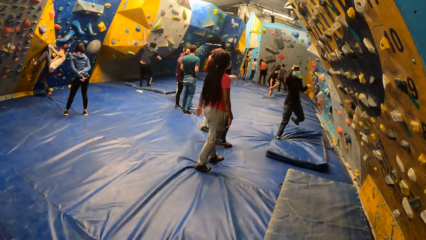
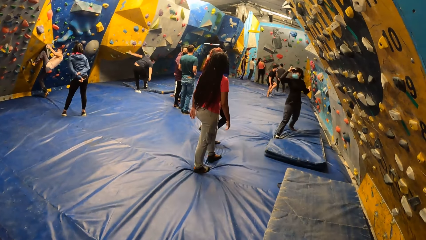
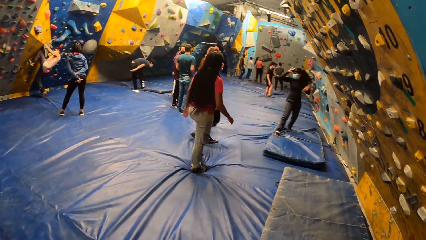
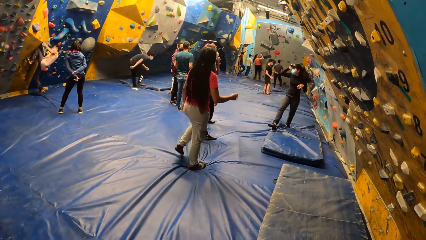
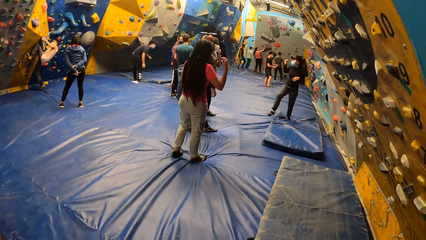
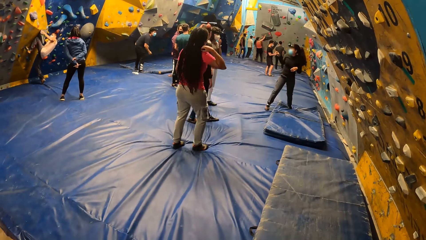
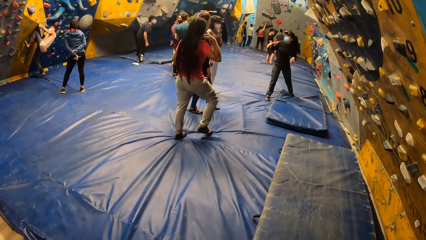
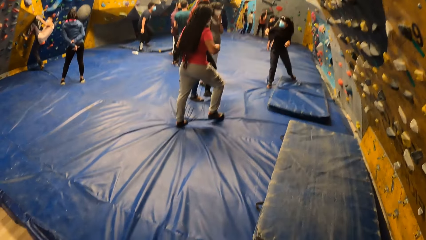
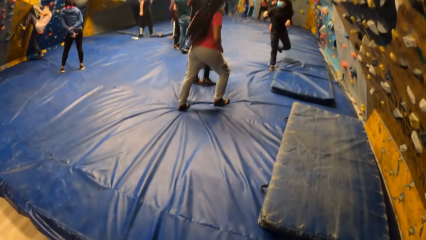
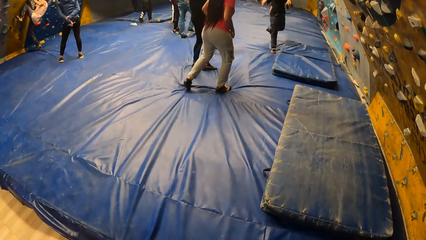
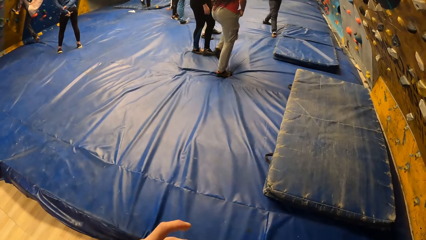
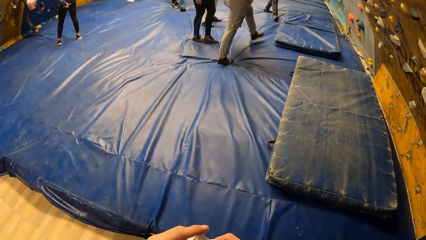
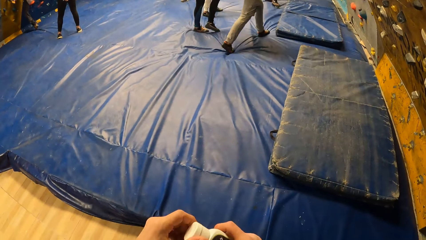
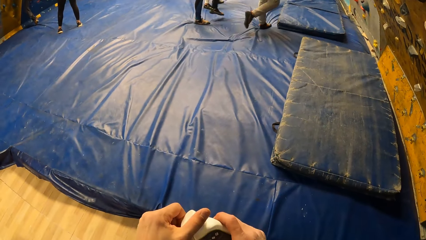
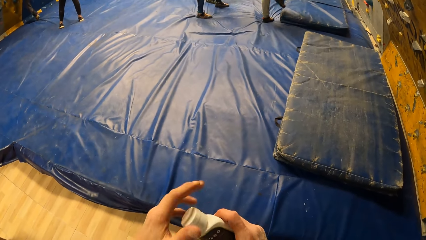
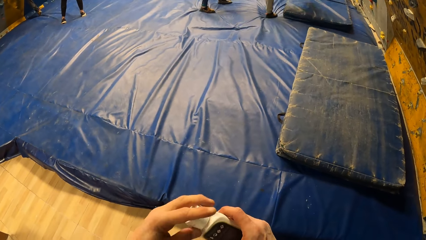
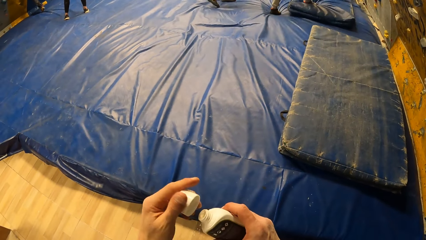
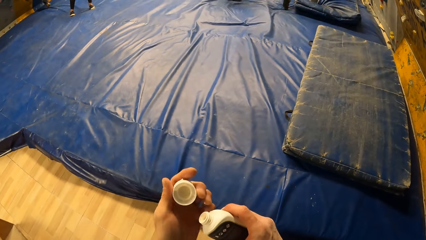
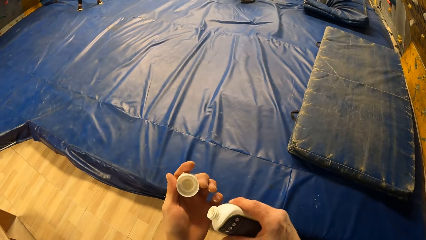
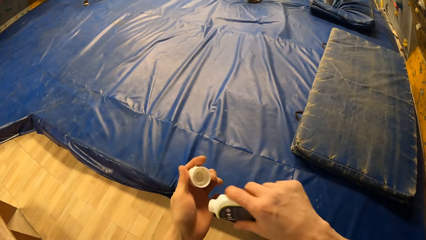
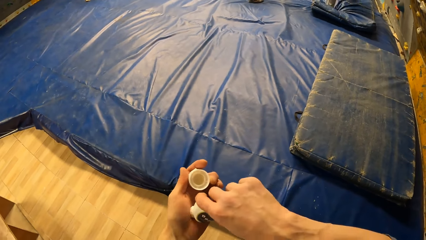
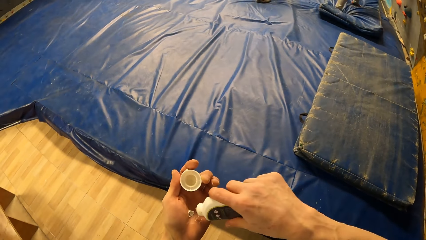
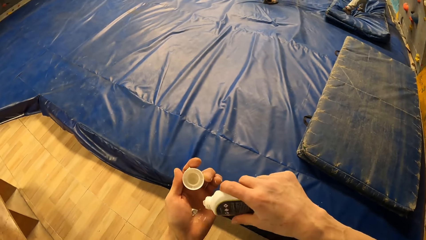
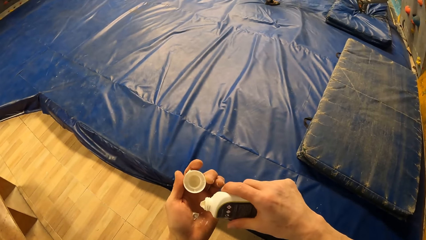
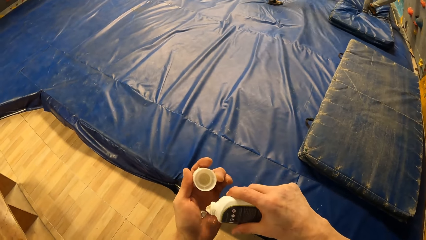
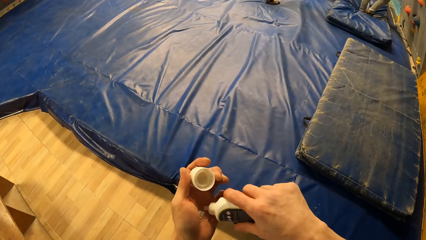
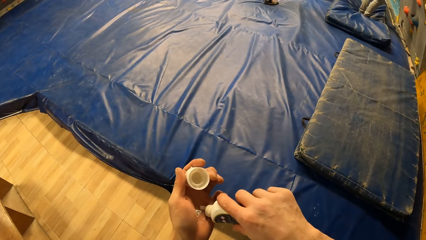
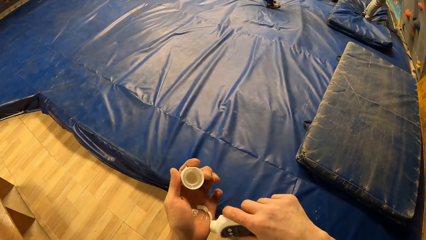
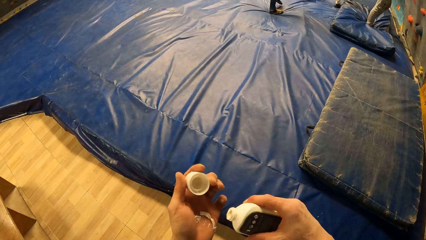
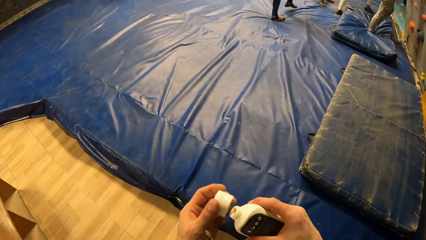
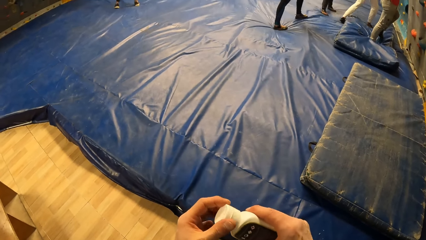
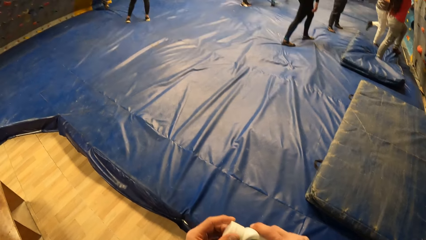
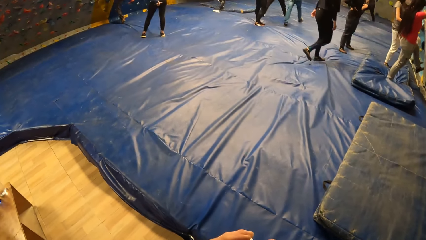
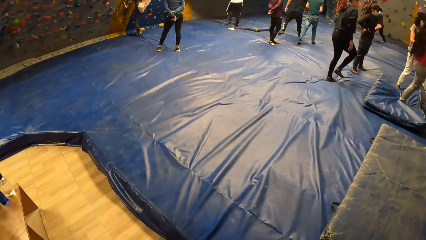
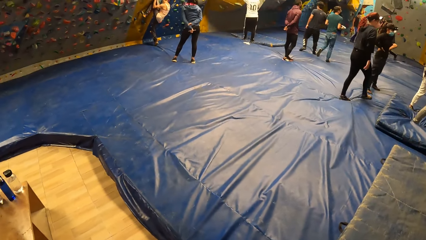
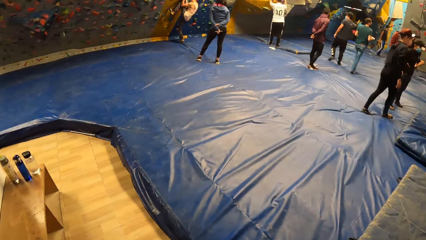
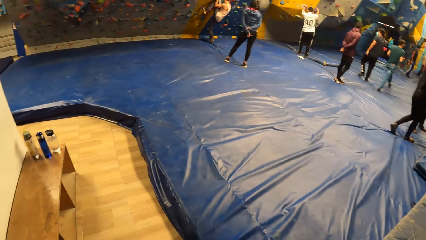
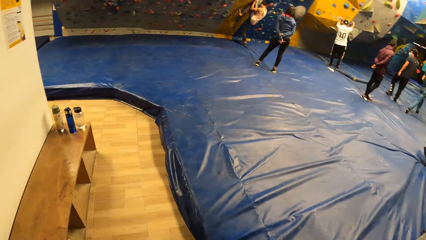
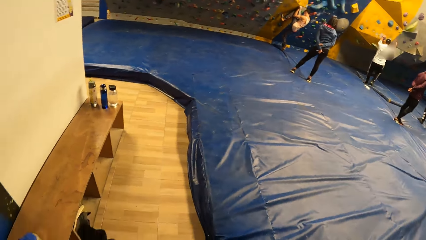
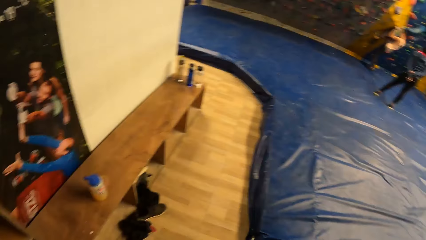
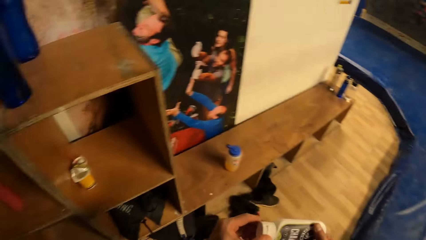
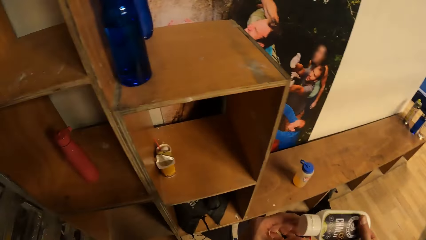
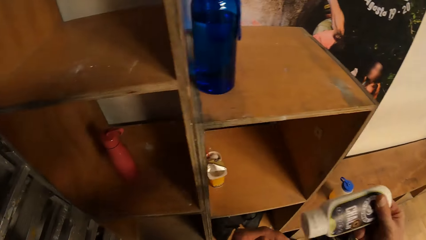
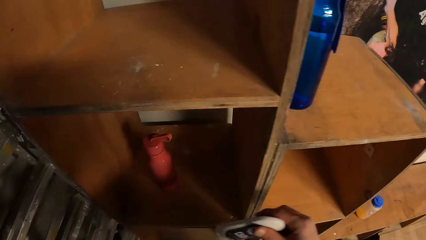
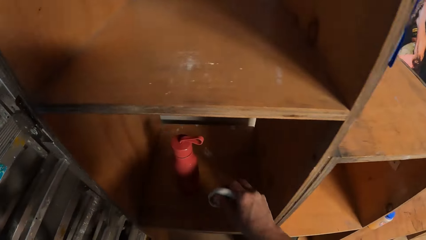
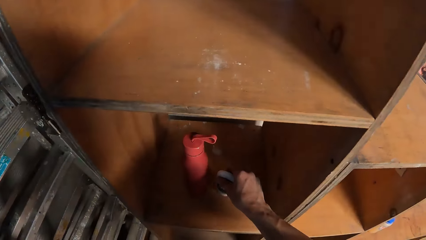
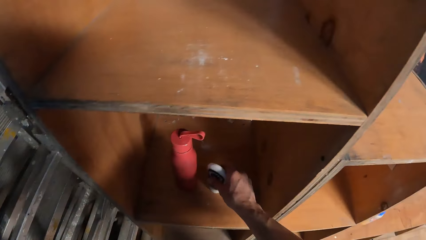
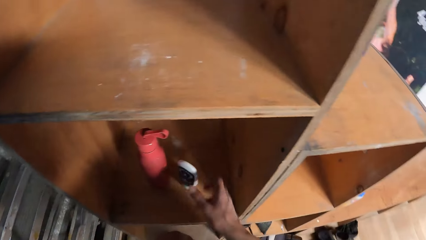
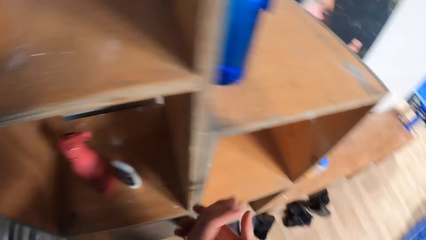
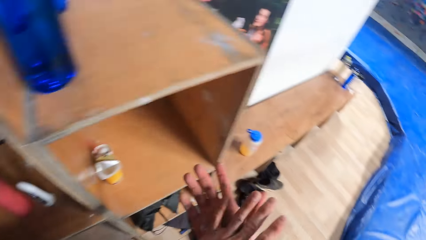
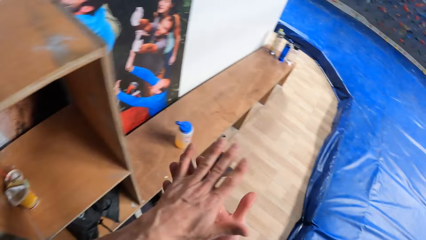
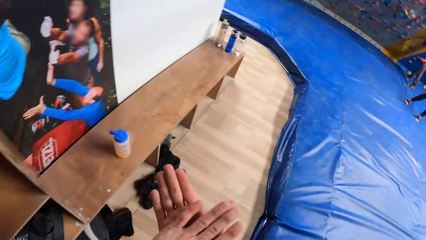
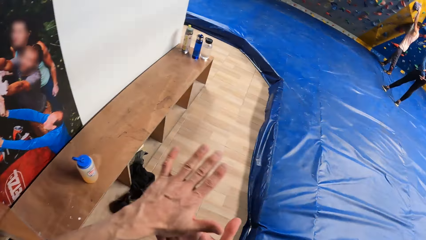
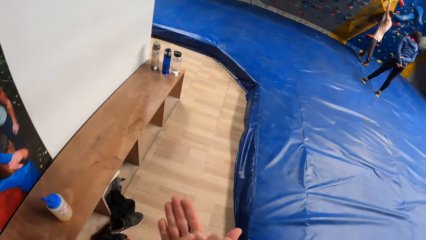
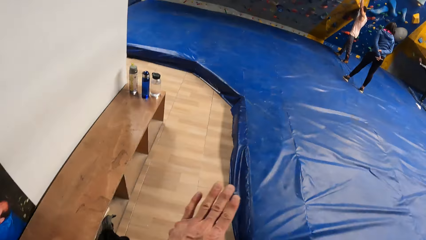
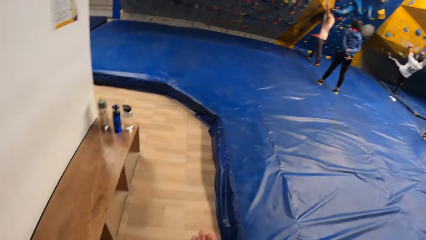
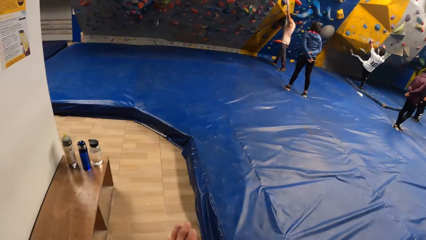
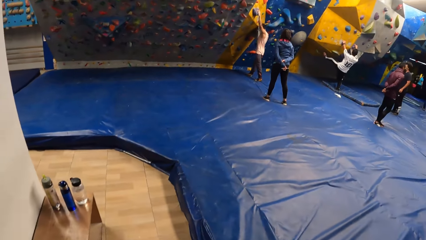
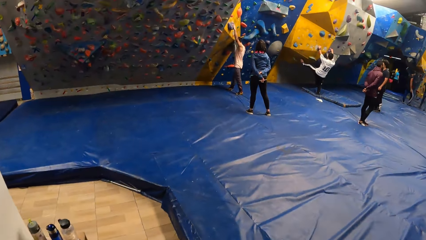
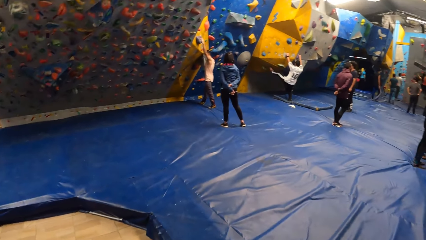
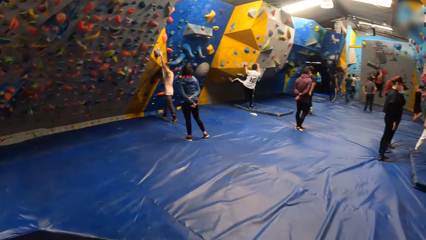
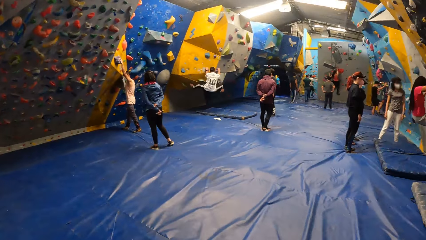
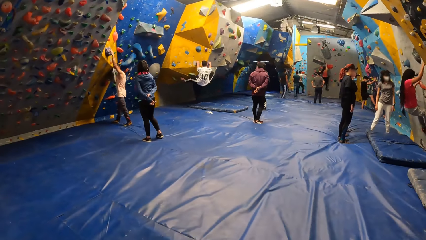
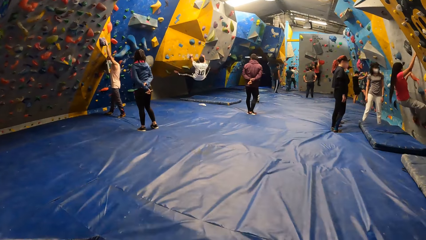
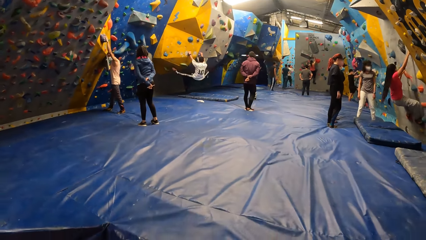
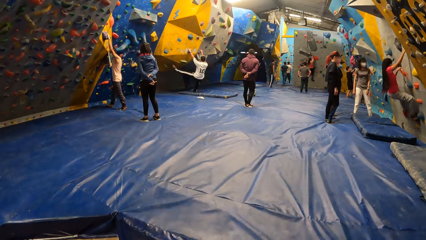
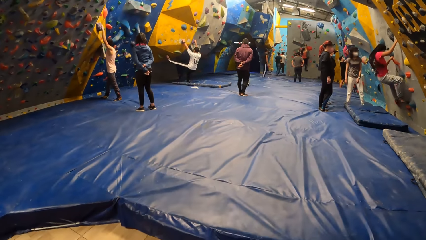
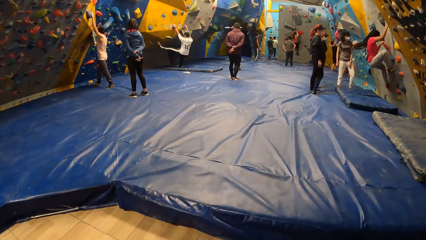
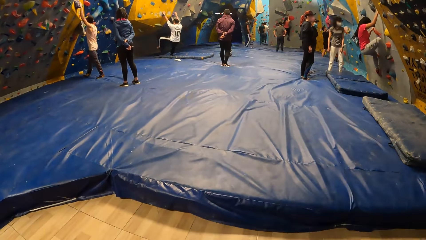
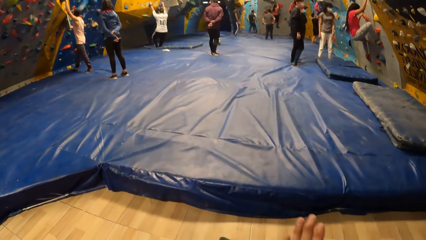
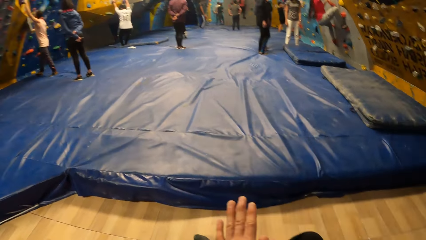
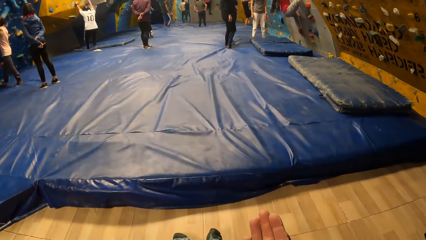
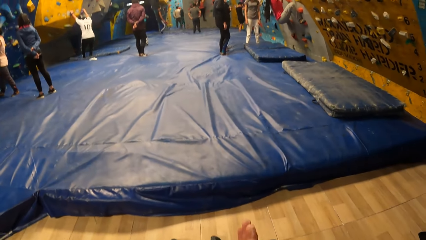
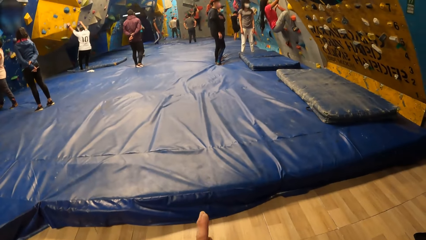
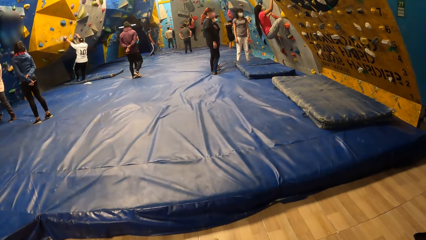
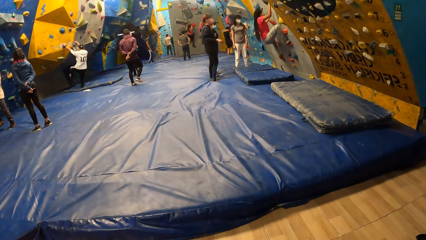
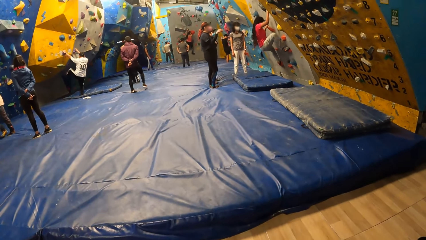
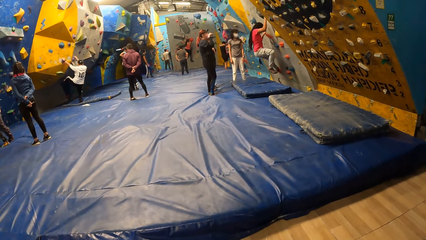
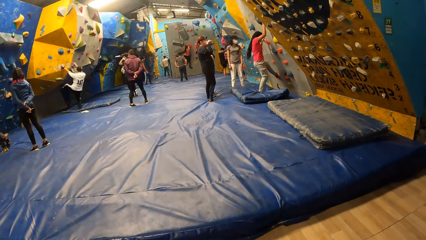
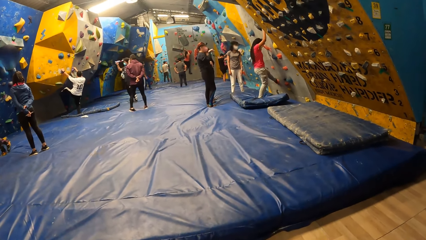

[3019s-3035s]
The camera wearer holds the bottle of cream with his right hand. He opens the cover of the bottle of cream with his left hand. He pours the cream on his left hand from the bottle in his right hand. He closes the cover of the bottle of cream with his left hand. He turns to the cabin drawers. He drops the bottle of cream on the shelf with his right hand. He turns right. He rubs both hands together. He walks forward, turns right, looks forward and sits on a bench. He rubs hands together. A woman climbs a bouldering wall.
